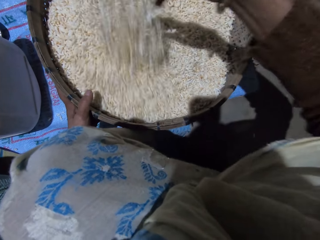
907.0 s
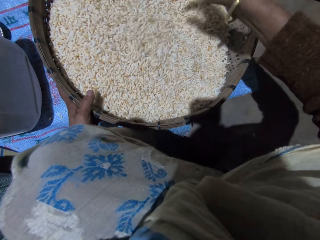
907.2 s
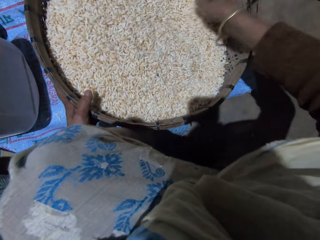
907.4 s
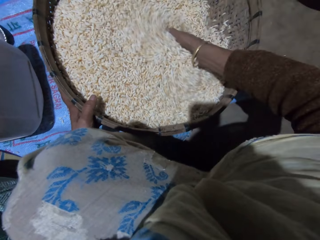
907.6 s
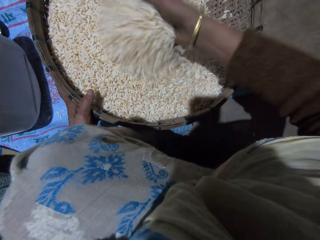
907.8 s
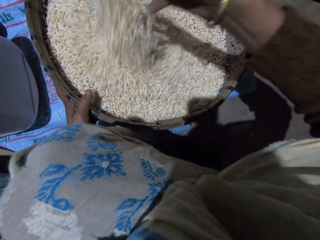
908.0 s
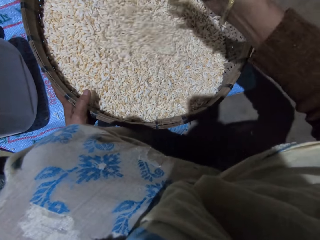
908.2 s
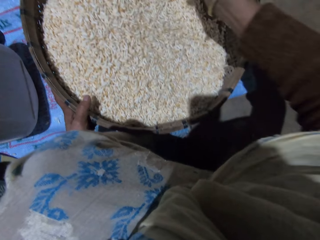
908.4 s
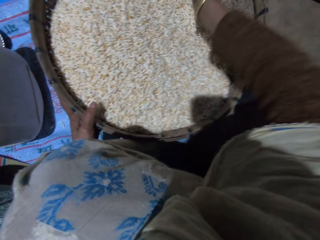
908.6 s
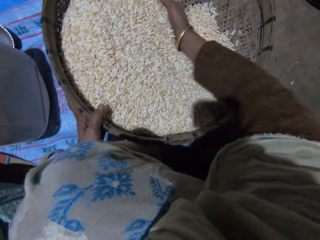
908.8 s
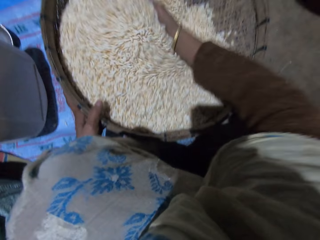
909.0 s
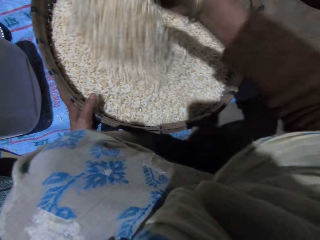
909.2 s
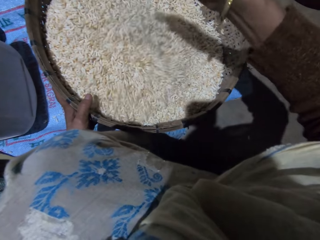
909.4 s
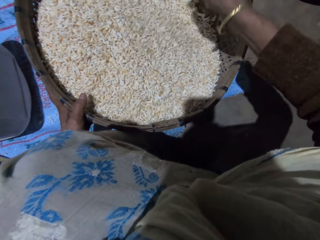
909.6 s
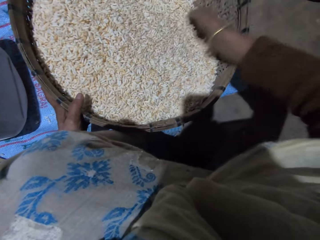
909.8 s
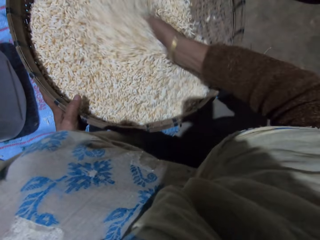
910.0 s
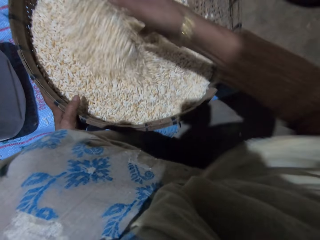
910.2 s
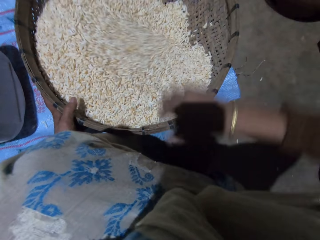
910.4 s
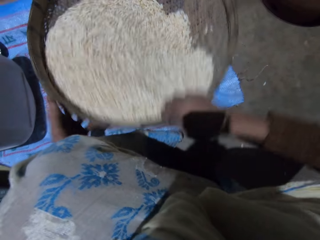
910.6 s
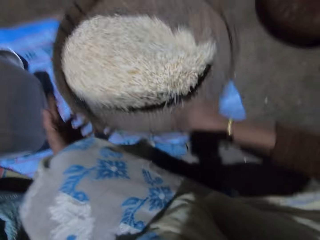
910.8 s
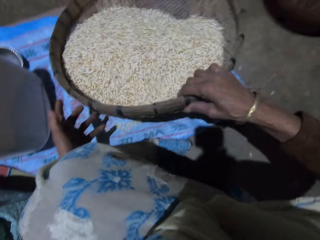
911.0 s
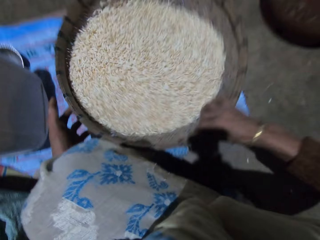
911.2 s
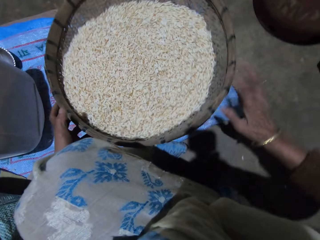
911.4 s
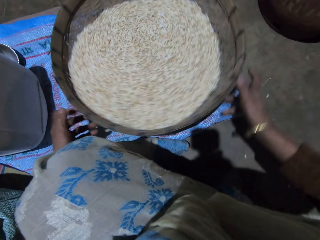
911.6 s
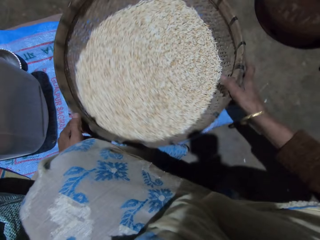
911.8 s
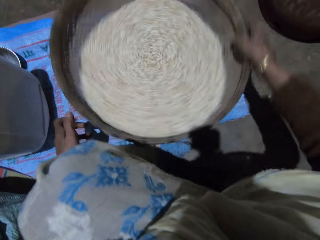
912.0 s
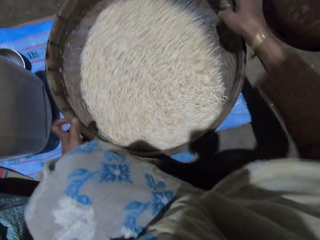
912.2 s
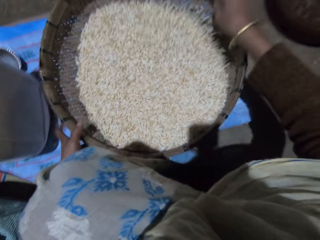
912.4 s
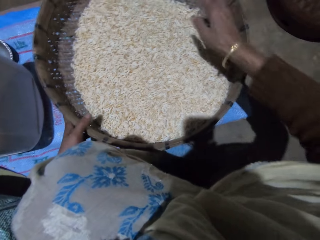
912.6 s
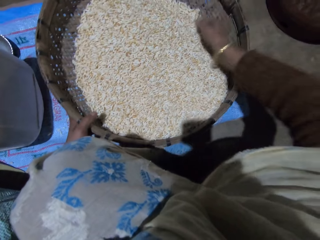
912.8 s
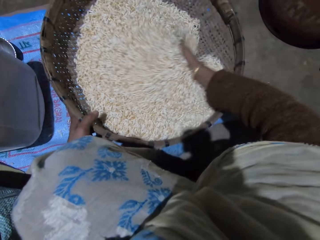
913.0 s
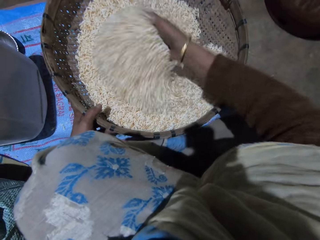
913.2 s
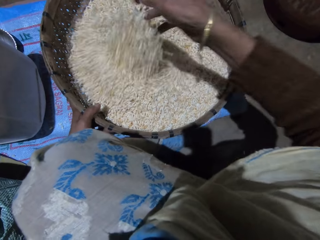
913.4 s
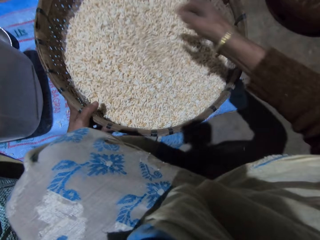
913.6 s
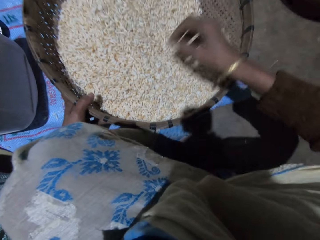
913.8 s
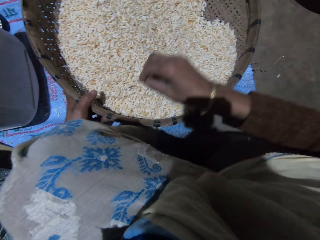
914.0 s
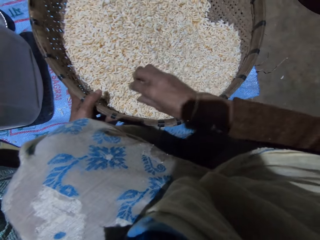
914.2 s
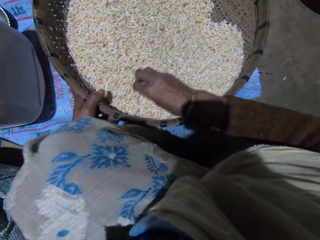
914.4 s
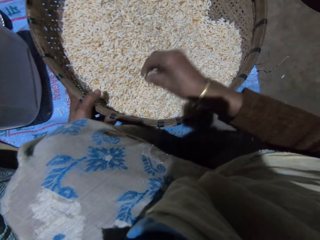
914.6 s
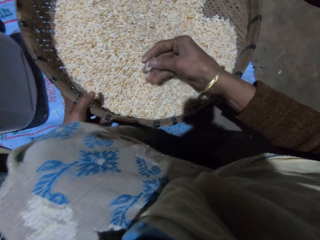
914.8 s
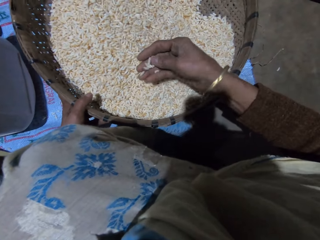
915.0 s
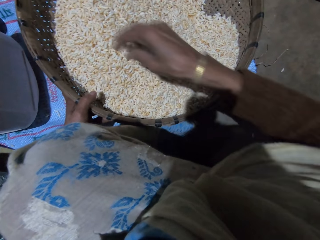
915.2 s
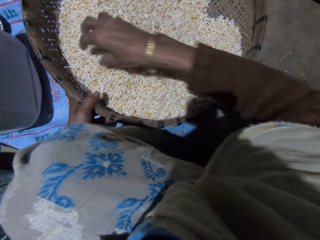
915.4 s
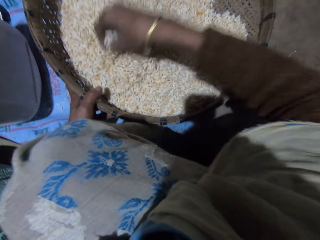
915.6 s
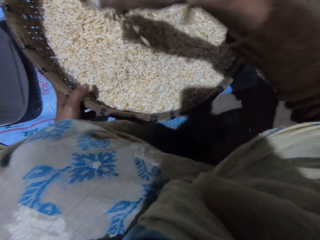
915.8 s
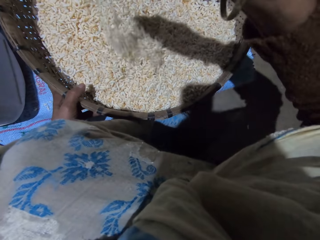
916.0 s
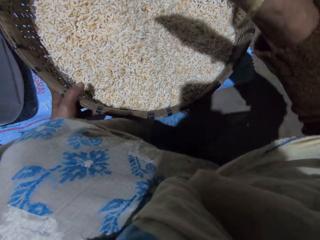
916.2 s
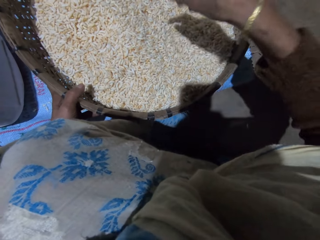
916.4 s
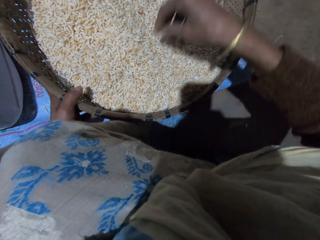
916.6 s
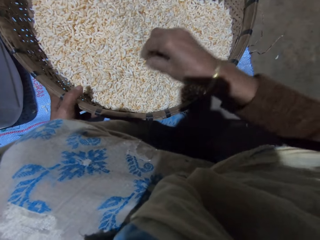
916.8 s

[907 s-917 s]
The camera wearer shakes the basket with grains with her right hand. She sorts the grains with her right hand. She turns the grains in the basket with her right hand.

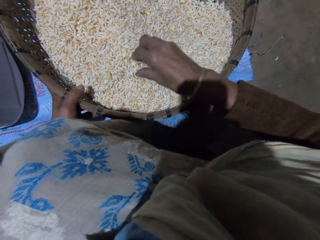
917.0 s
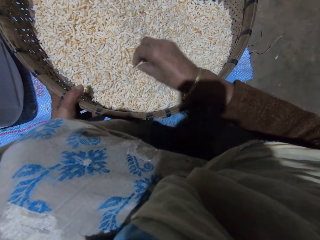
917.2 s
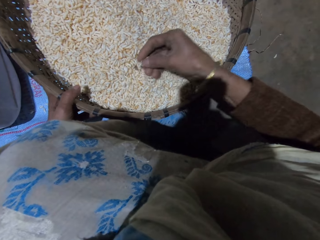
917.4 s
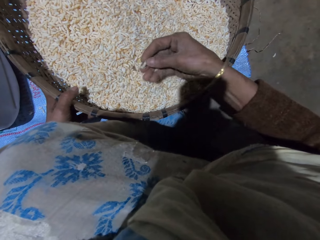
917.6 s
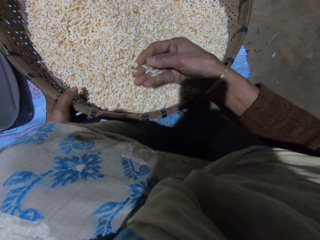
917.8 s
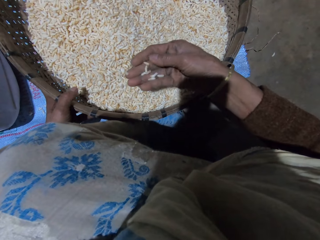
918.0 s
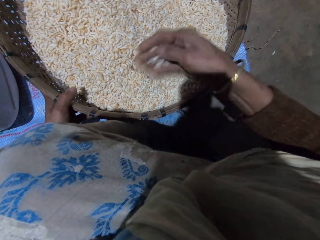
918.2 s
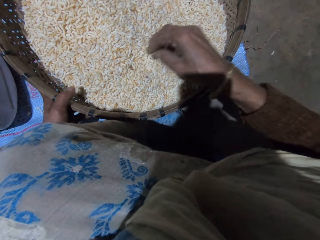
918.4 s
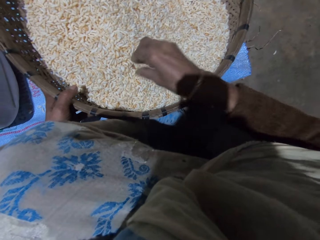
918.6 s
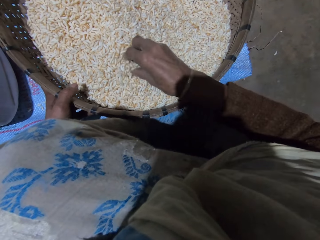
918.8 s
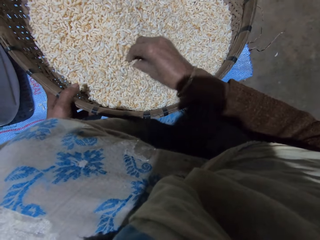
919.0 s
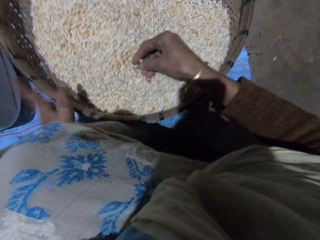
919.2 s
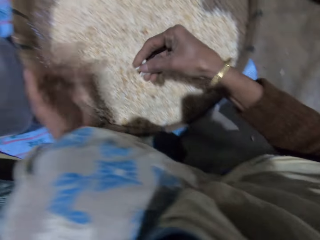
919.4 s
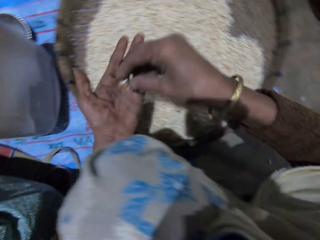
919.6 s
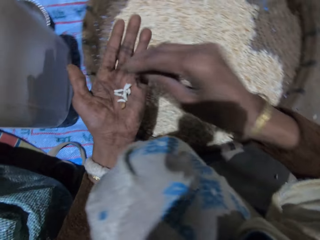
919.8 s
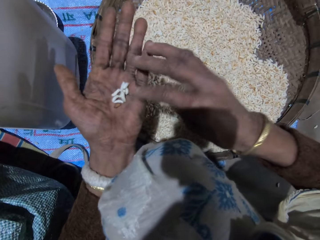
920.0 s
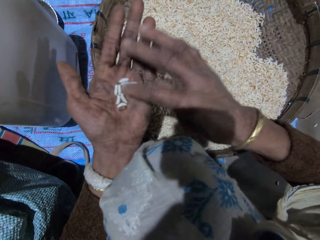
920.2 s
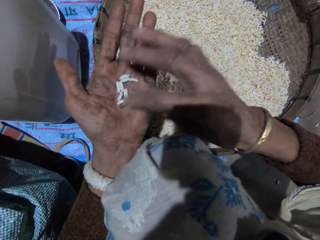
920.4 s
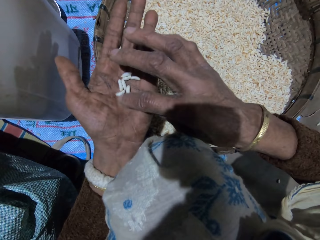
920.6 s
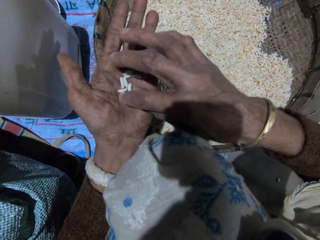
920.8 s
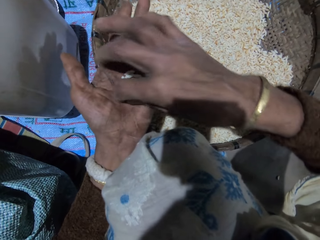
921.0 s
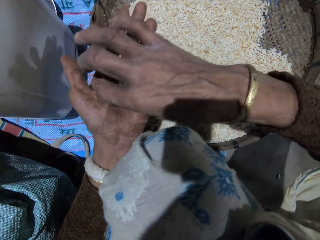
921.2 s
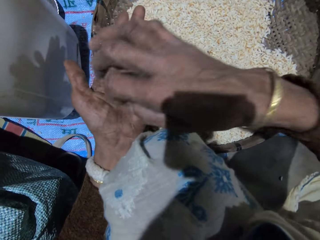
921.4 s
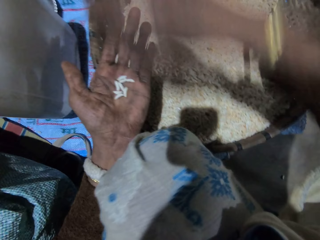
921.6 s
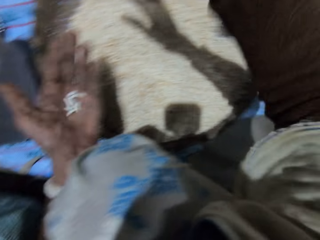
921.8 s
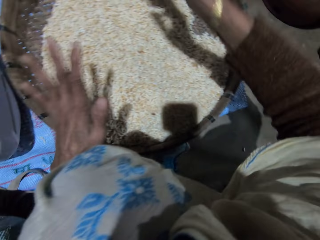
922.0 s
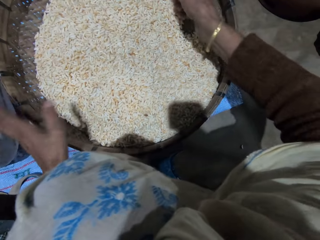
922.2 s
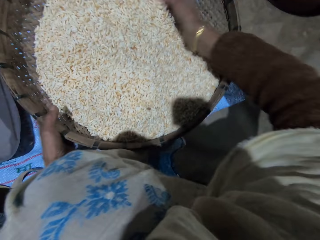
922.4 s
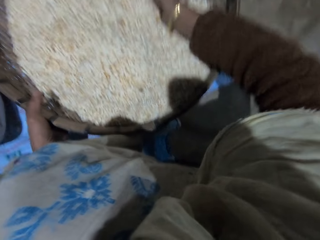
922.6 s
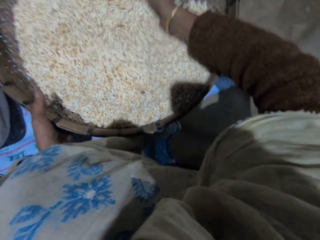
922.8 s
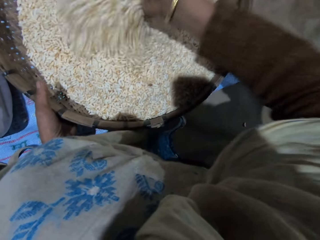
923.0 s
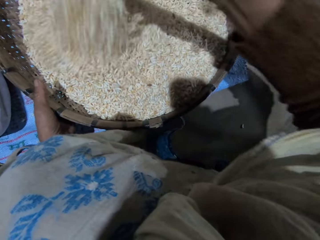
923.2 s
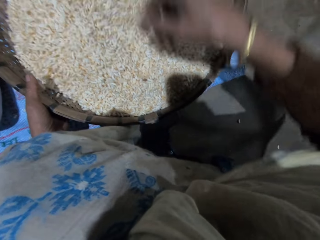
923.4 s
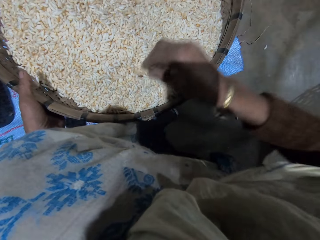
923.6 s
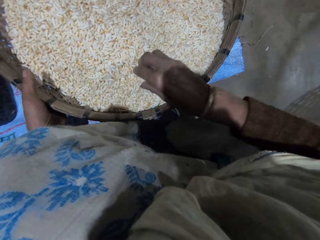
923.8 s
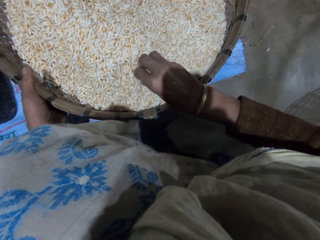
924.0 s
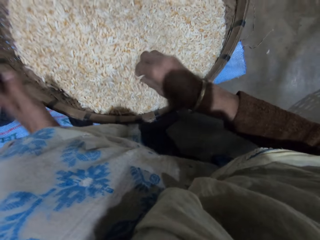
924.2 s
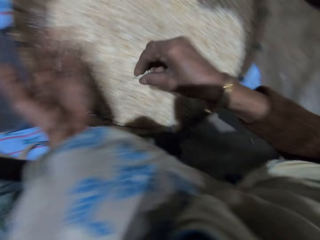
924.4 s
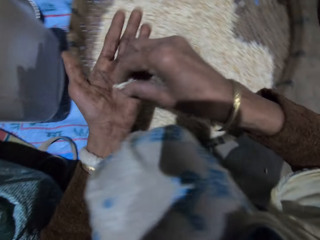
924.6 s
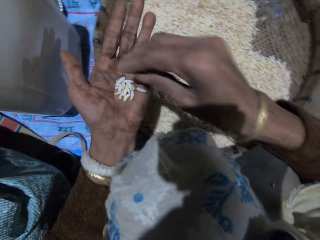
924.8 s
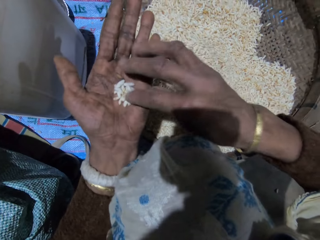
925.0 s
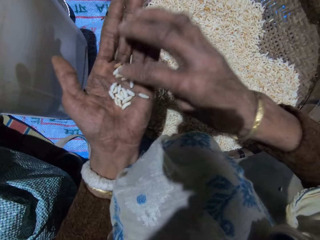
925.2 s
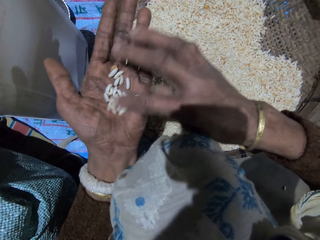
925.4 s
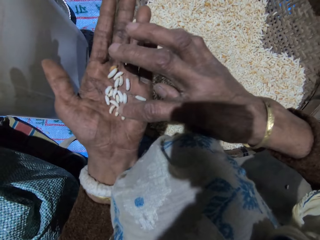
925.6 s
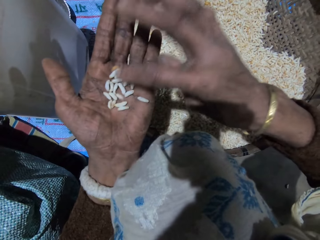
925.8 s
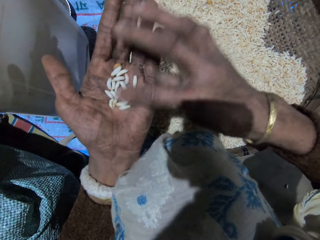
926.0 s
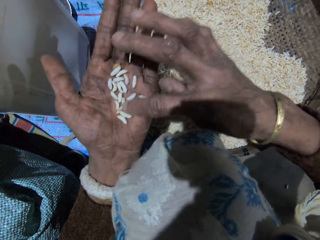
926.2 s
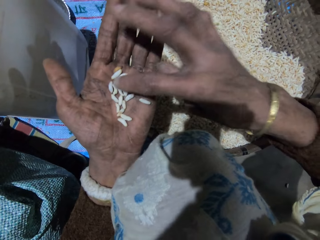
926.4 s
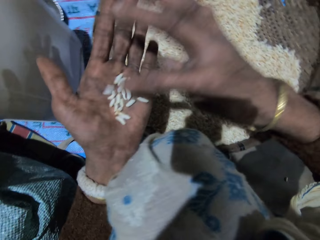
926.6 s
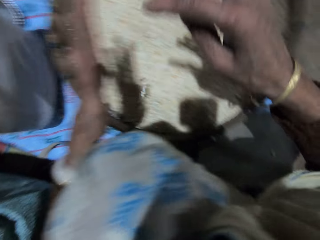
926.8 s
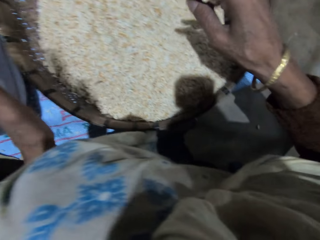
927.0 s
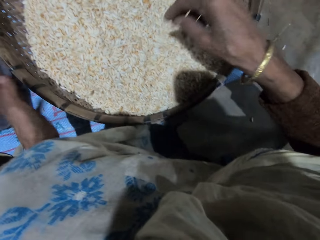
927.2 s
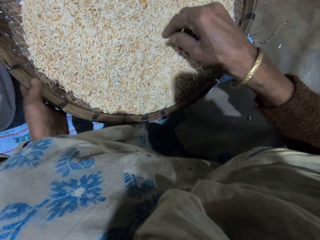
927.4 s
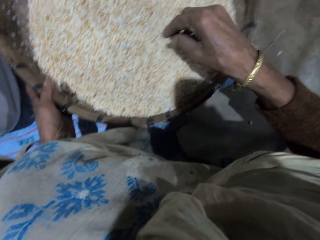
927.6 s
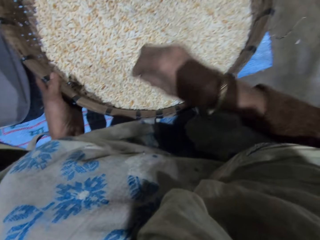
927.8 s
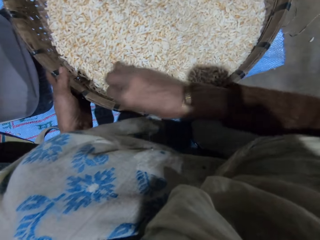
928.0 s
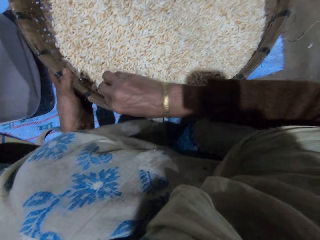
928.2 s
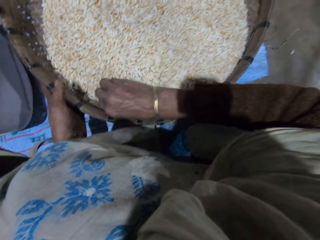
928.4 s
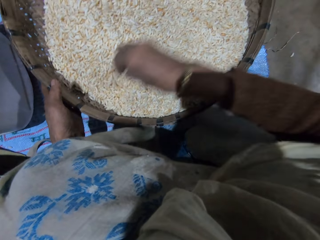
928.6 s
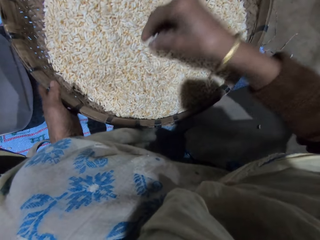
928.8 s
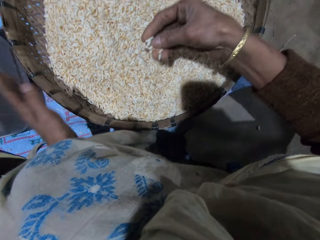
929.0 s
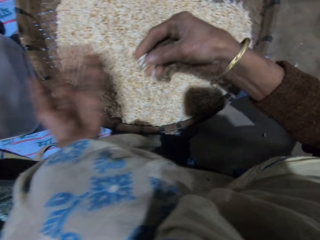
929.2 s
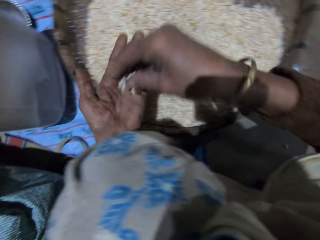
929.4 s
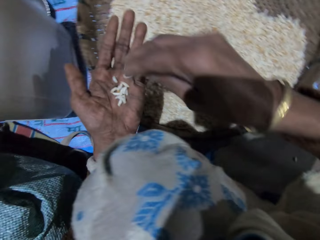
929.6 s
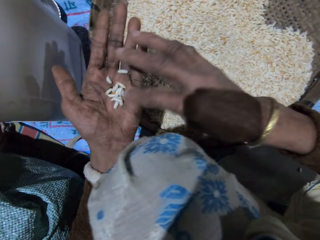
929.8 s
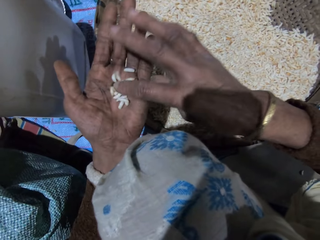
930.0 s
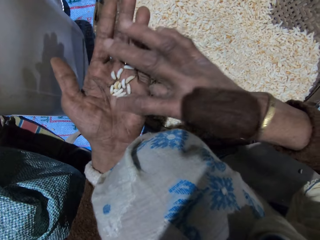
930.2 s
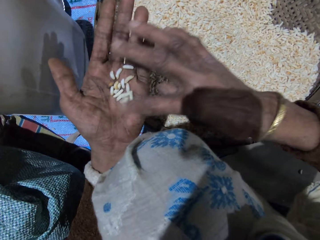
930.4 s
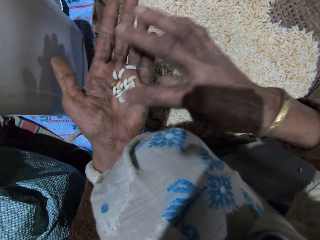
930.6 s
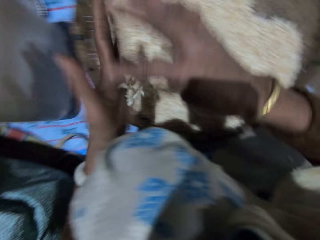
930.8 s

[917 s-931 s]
The camera wearer takes out some grains with her right hand. She puts the grains in her right hand on her left hand. She sorts the grains with her right hand. She picks dirt in her left hand with her right hand. She throws the dirt in her right hand. She pours the grains in her left hand into the basket. She holds the basket with her left hand. She sorts the grains with her right hand. She takes out some grains with her right hand. She puts the grains in her right hand on her left hand. She sorts the grains with her right hand. She turns the grains in her left hand with her right hand. She pours the grains in her left hand into the basket. She holds the basket with her left hand. She takes out some grains with her right hand. She puts the grains in her right hand on her left hand. She sorts the grains with her right hand.
